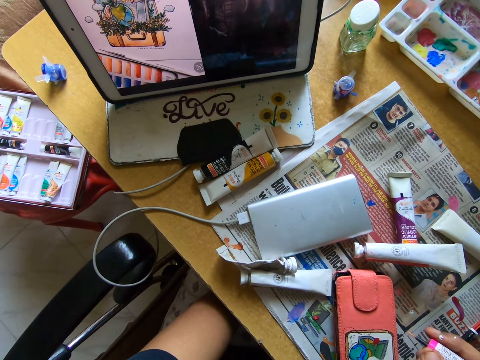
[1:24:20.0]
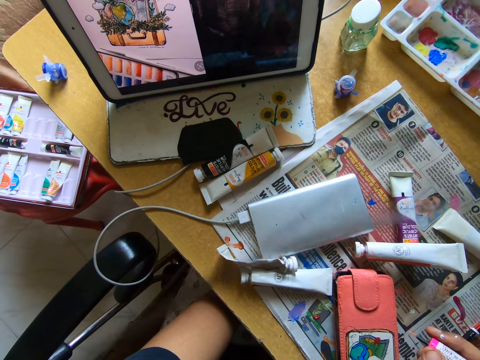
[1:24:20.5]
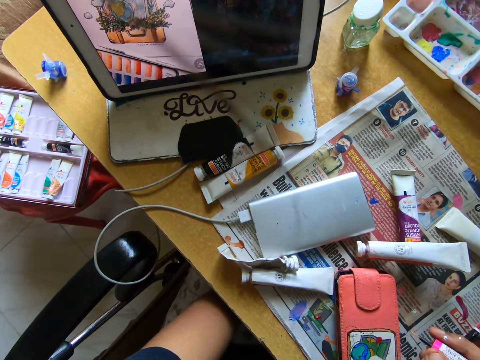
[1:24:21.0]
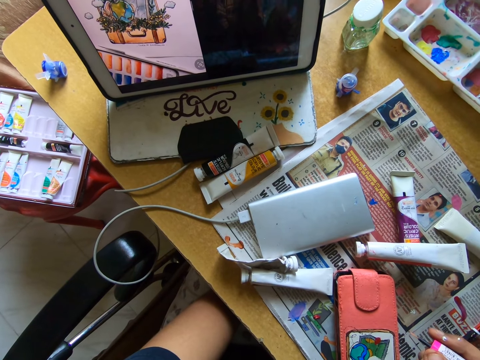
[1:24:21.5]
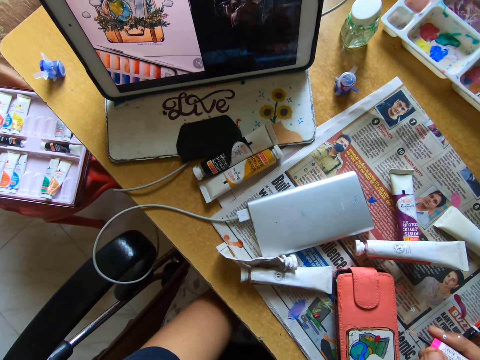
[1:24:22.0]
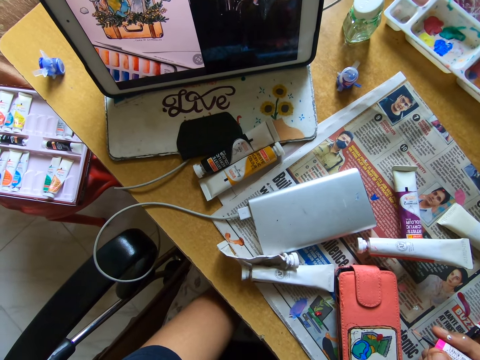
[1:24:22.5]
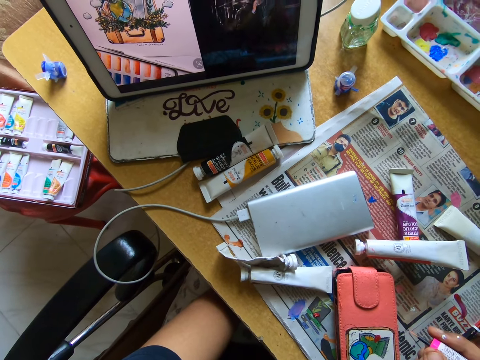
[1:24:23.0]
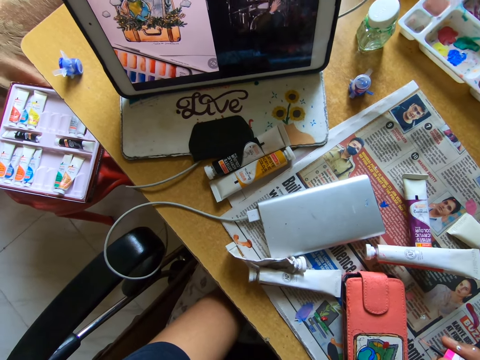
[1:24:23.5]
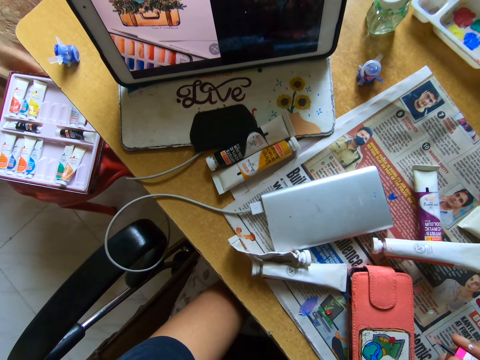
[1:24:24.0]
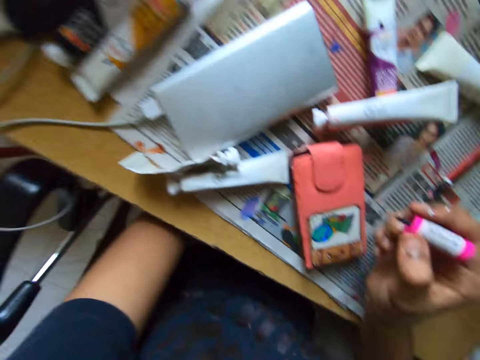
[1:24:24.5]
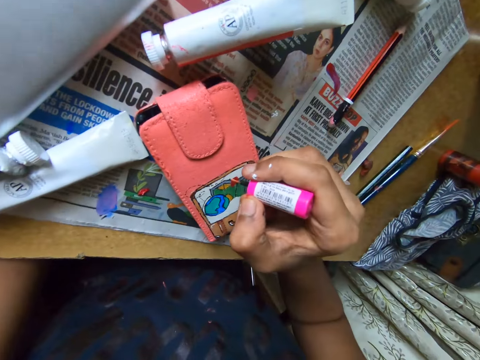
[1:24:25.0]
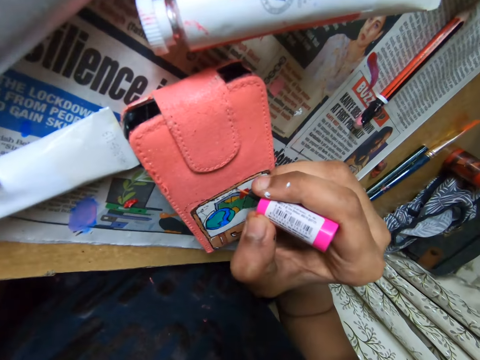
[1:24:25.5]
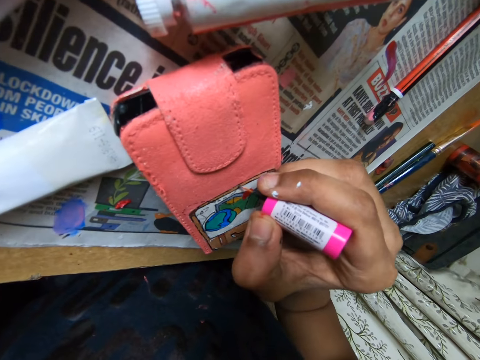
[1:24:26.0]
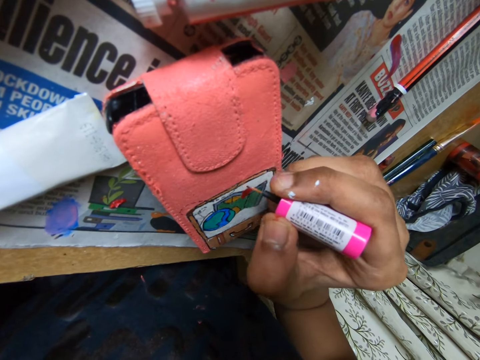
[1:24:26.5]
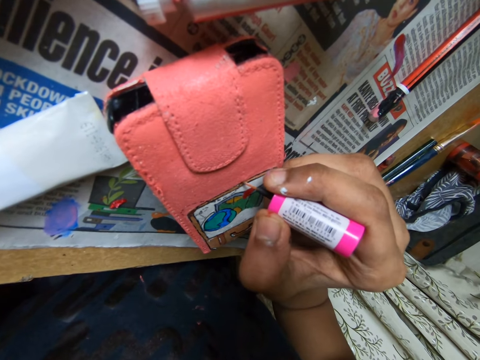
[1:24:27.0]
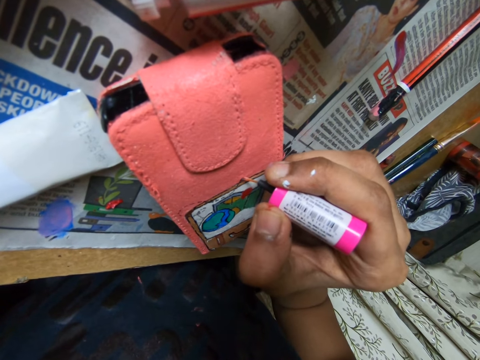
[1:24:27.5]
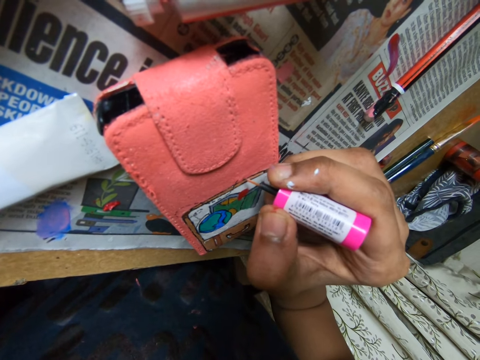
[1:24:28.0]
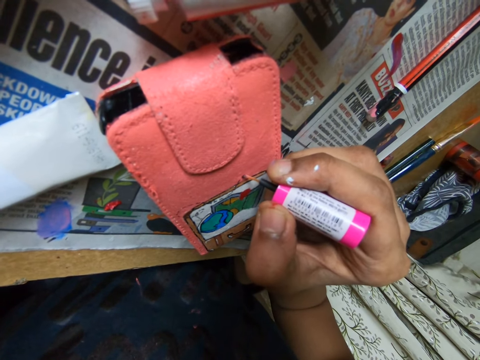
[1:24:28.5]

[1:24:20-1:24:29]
The camera wearer paints on the phone case on the table with the paint brush in her right hand.

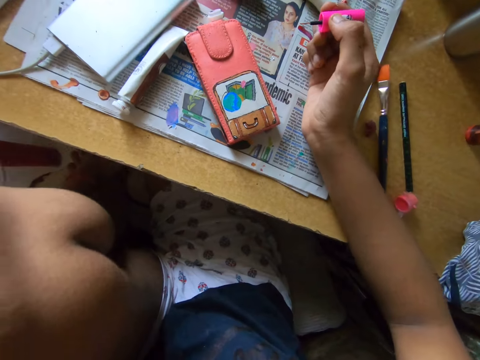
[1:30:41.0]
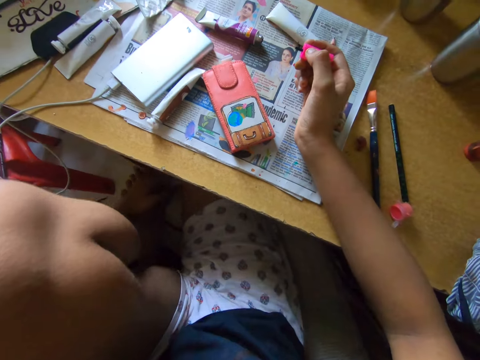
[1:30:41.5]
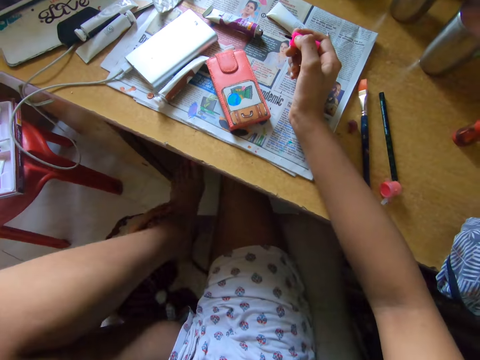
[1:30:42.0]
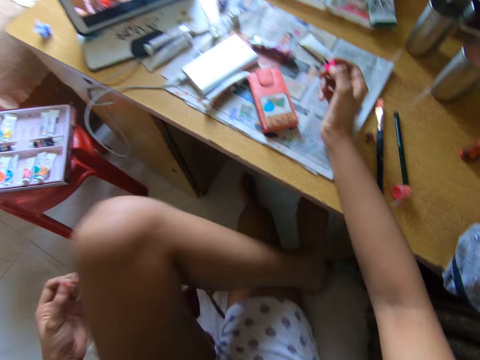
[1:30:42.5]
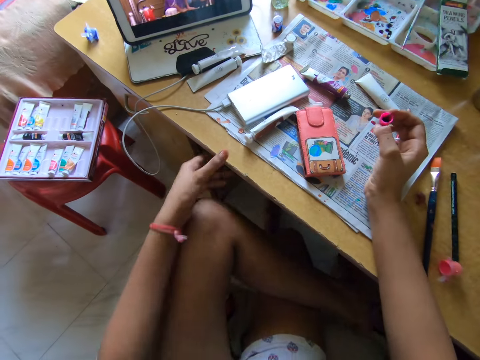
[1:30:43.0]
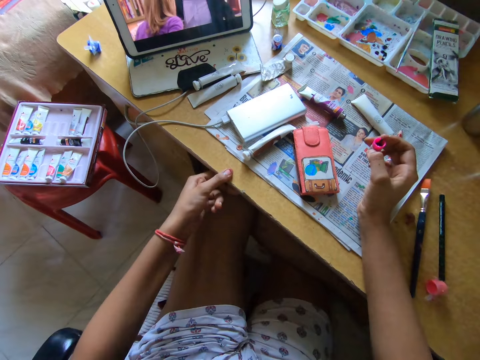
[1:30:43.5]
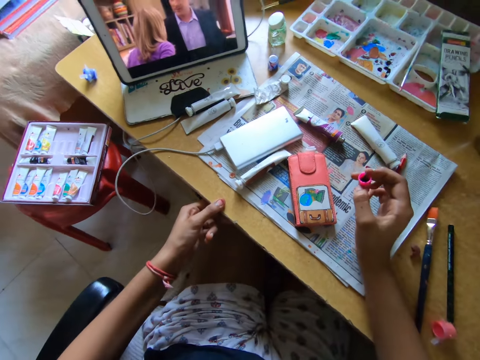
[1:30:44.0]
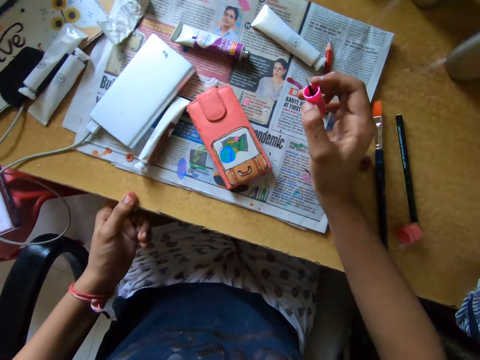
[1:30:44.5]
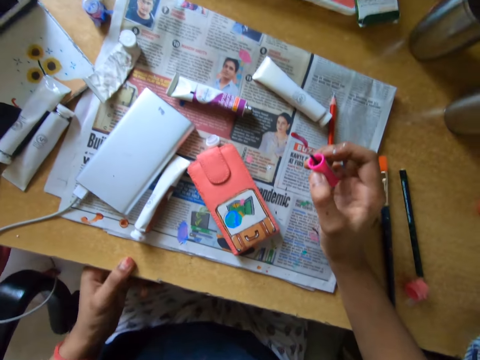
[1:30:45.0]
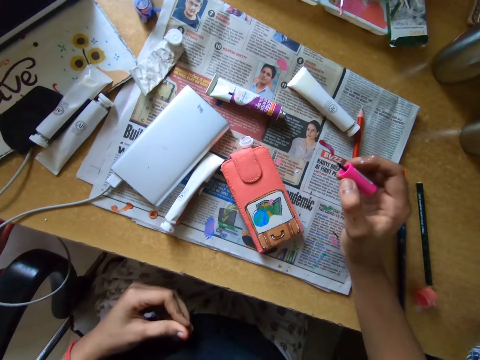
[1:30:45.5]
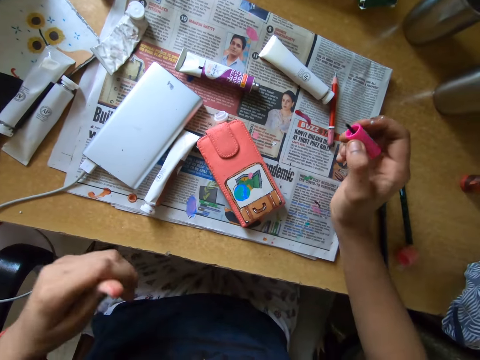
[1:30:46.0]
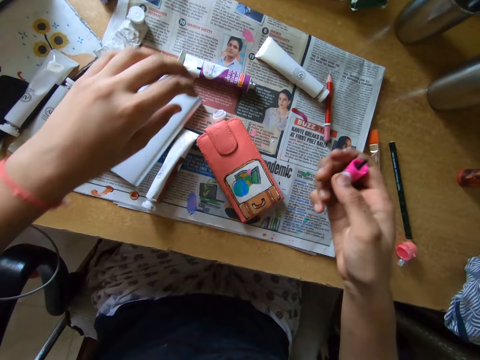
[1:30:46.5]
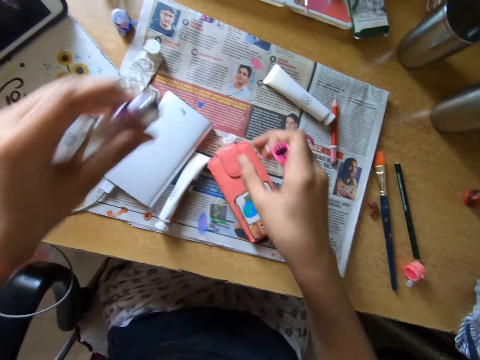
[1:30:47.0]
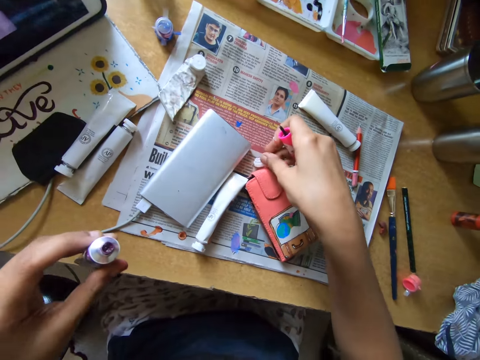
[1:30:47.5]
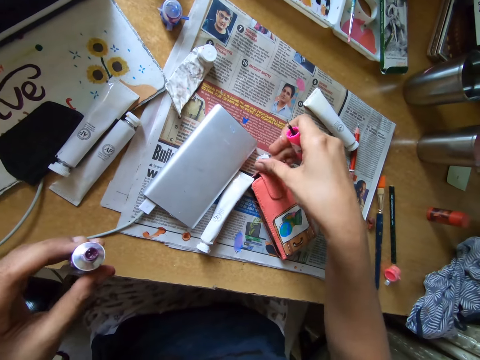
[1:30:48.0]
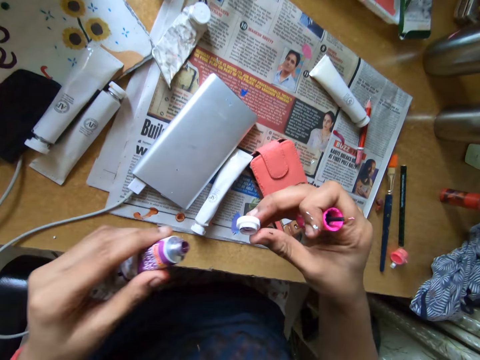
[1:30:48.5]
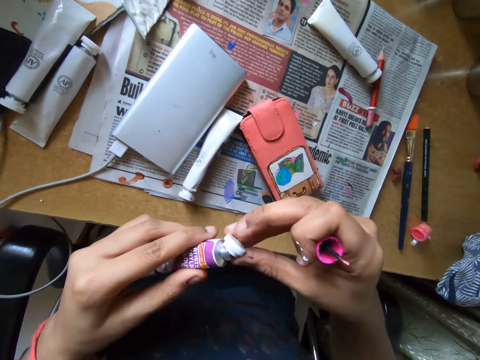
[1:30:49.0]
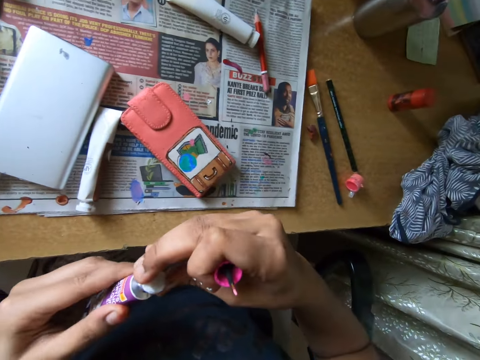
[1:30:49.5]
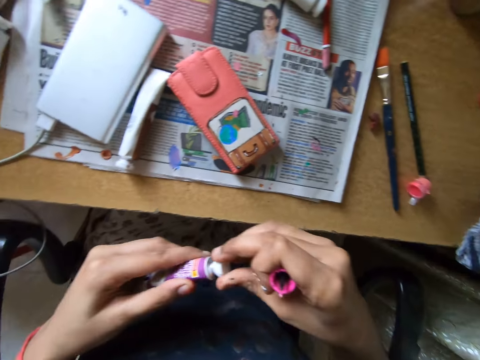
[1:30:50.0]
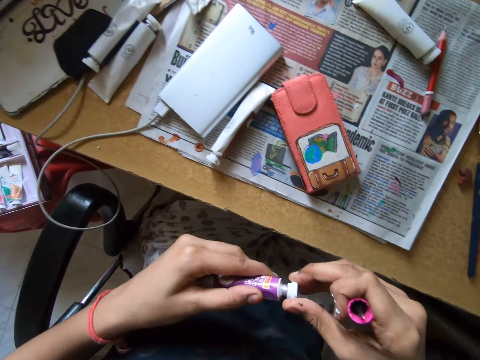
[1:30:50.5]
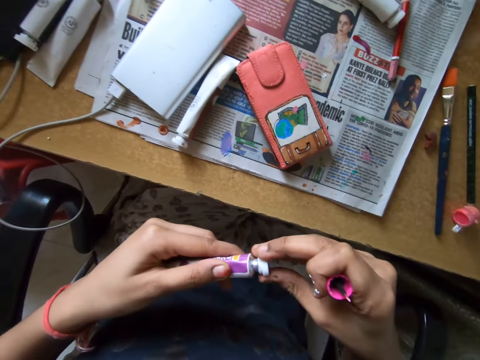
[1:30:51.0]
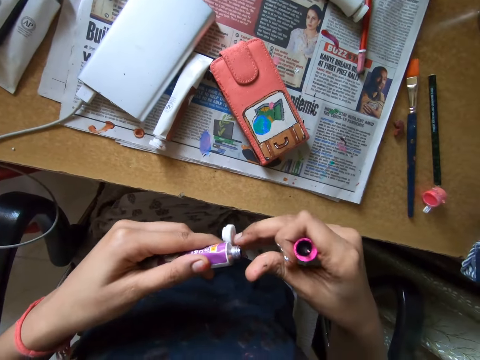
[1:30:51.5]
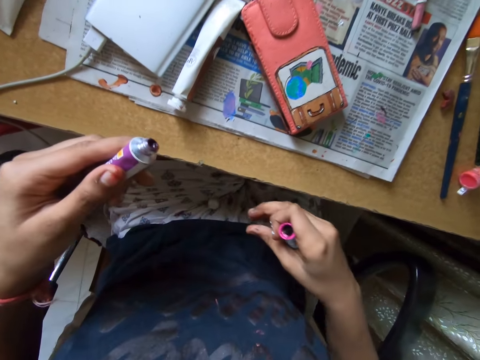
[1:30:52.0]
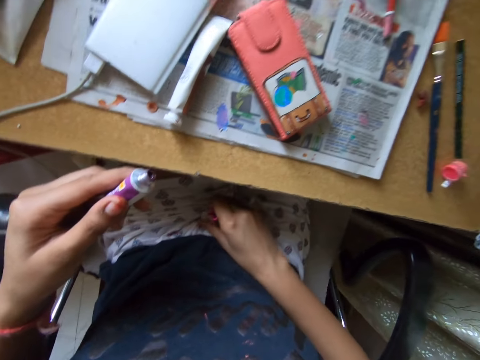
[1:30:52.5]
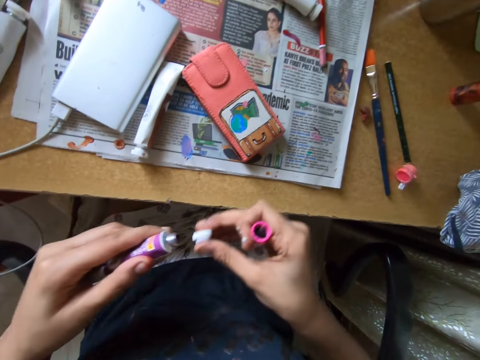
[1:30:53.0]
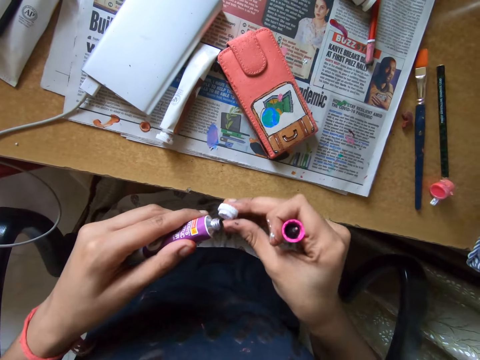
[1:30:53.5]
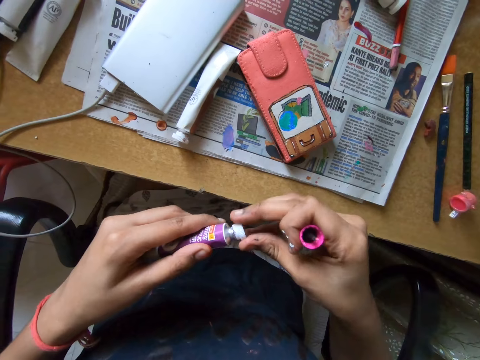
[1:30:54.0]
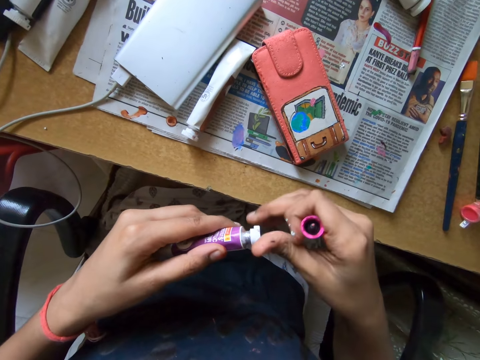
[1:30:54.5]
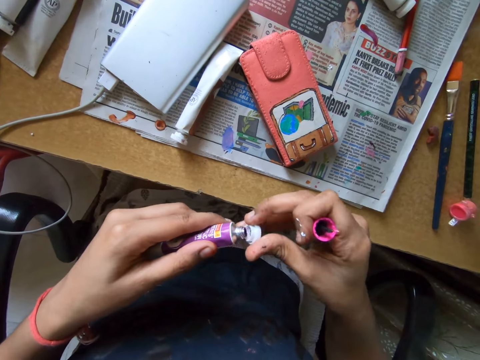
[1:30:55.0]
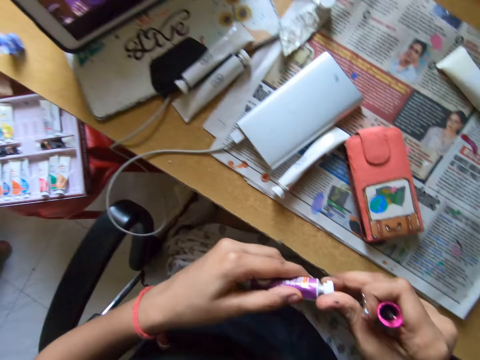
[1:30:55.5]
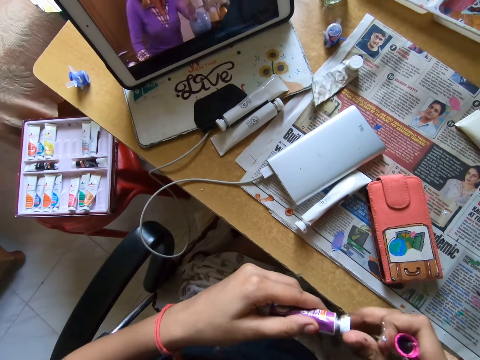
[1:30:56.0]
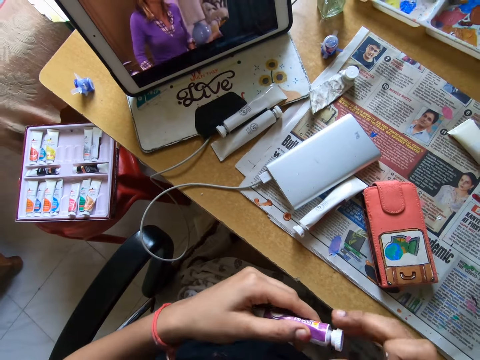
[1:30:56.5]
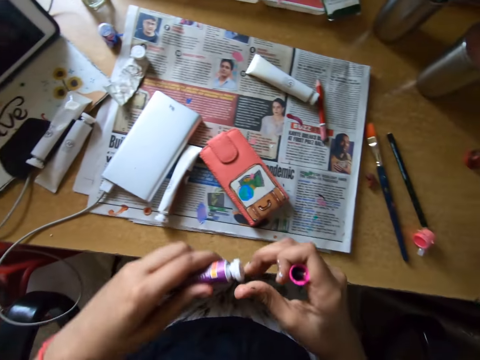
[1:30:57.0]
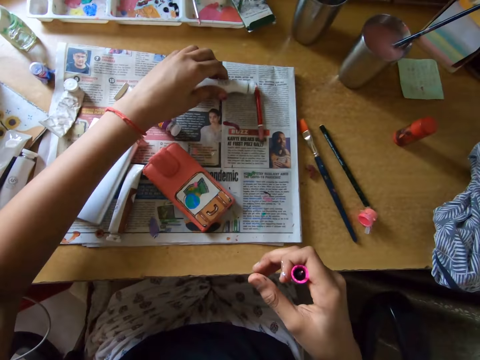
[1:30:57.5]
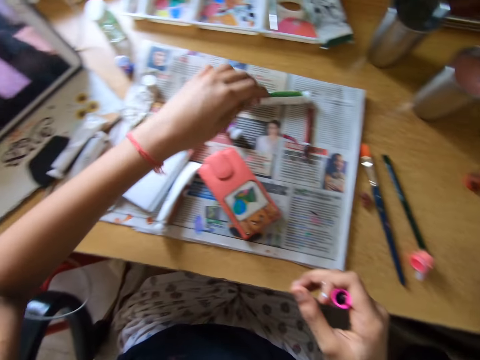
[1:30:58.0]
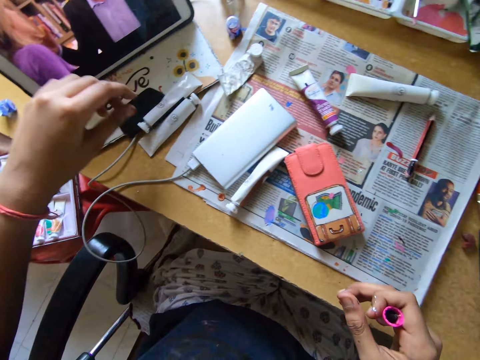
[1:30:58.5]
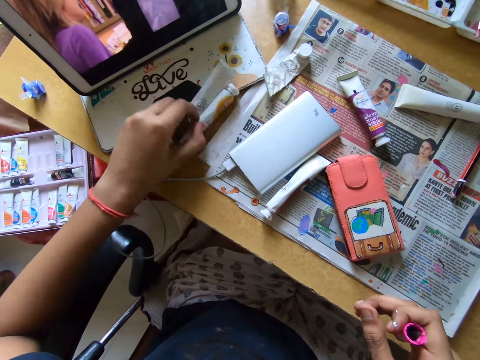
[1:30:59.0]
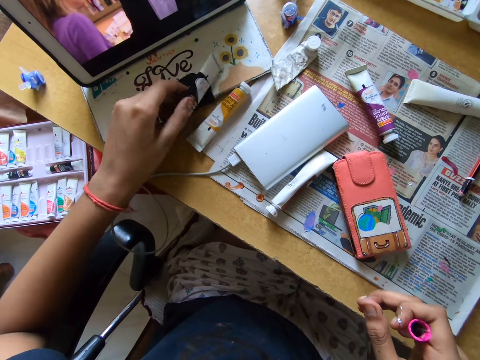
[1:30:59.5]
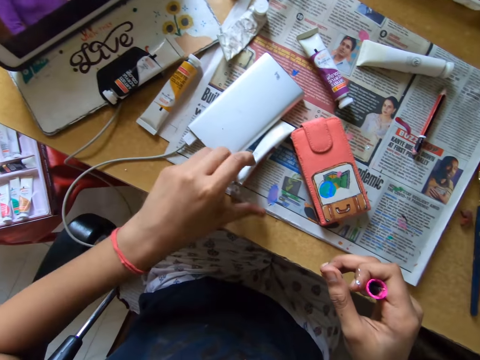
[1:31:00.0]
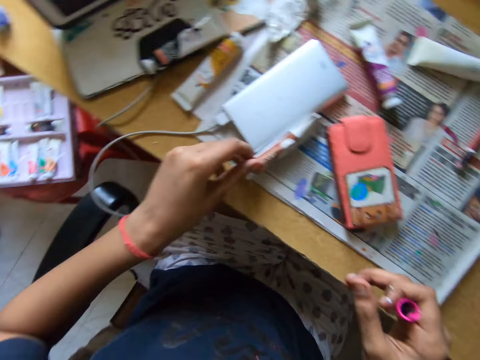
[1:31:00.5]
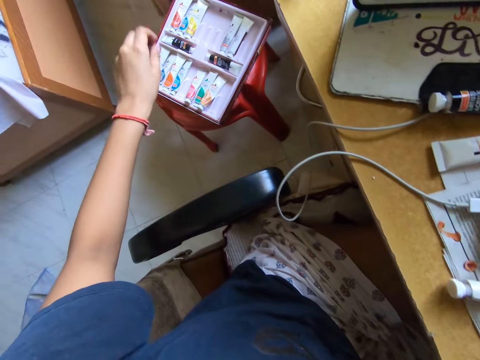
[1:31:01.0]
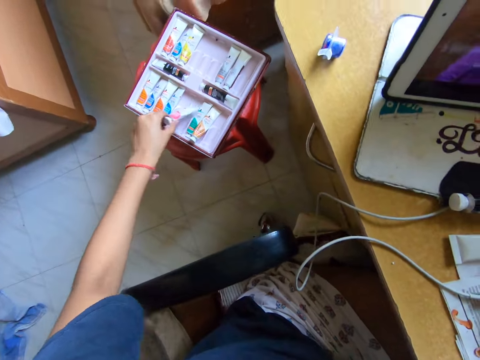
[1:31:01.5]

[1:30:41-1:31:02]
The camera wearer adjusts the left leg, holds the table with the left hand and pushes the seat forward. She picks up a paint tube or finger slab ink on the table with her left hand. She picks up the paint tube cap on the table with her right hand. She covers the paint tube with the cap in her right hand. She drops the cap on the lap. She picks up the paint tube cap on her thigh with her right hand. She covers the paint tube with the cap in her right hand. She drops the paint tube on the table with her left hand. She picks up a paint tube on the table with her left hand. She drops the paint tube on the table with her left hand. She touches the finger slab inks. She turns over a paint tube on the table with her left hand. She does this repeatedly. She picks up a paint tube from a paint tube set on a stool with her left hand.
